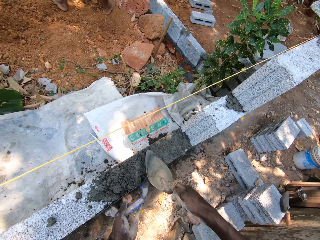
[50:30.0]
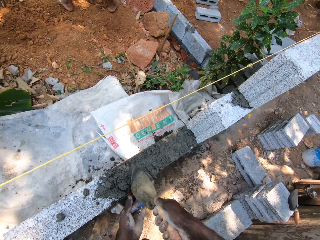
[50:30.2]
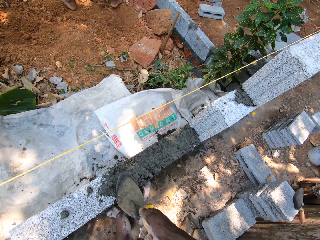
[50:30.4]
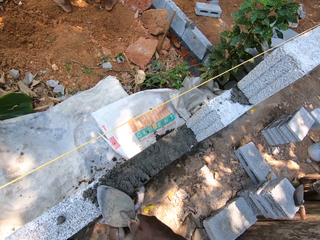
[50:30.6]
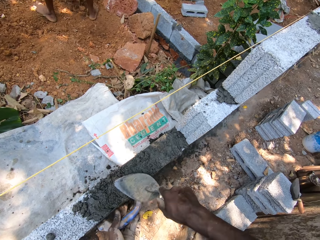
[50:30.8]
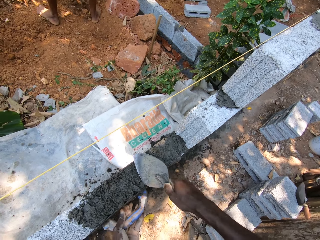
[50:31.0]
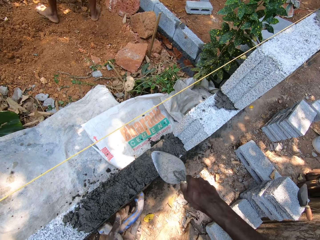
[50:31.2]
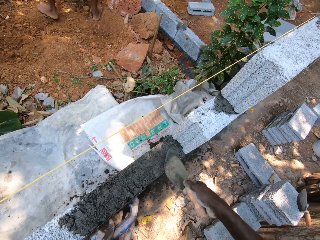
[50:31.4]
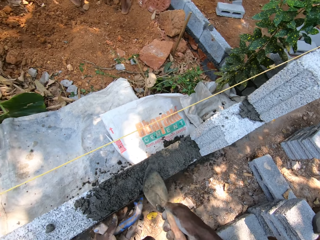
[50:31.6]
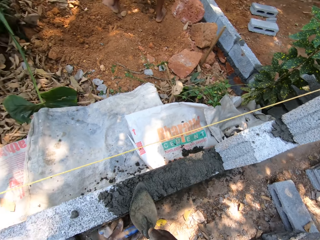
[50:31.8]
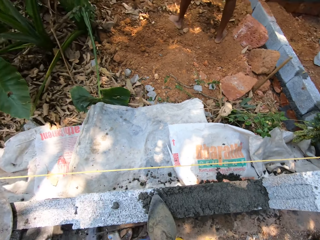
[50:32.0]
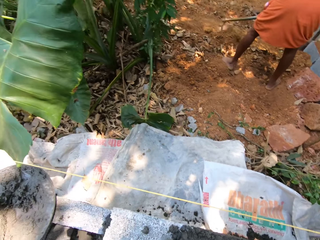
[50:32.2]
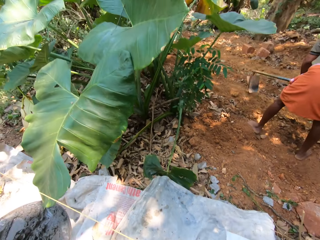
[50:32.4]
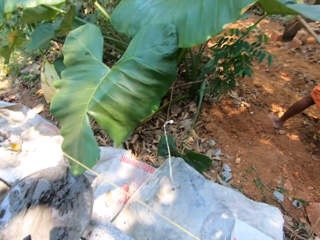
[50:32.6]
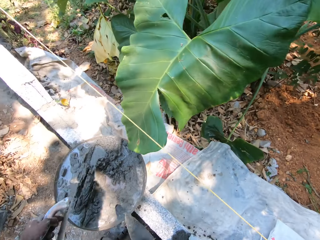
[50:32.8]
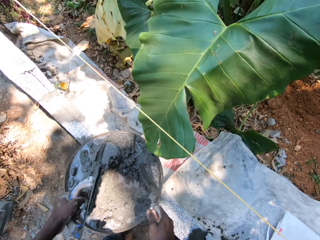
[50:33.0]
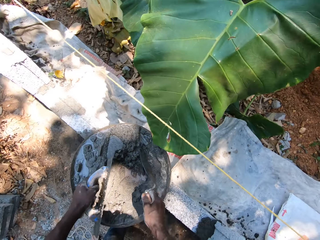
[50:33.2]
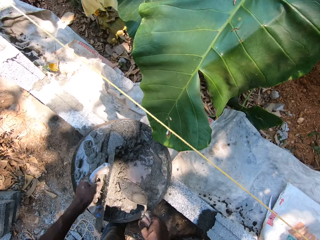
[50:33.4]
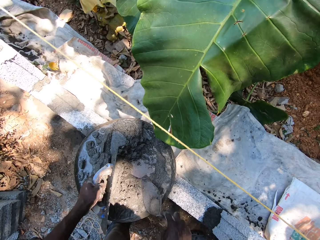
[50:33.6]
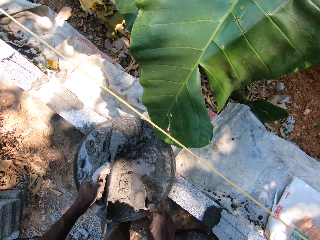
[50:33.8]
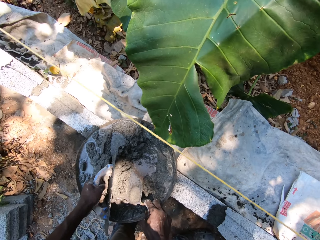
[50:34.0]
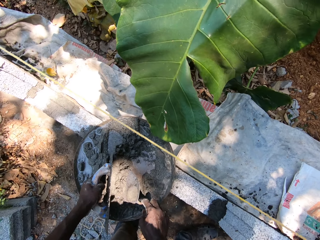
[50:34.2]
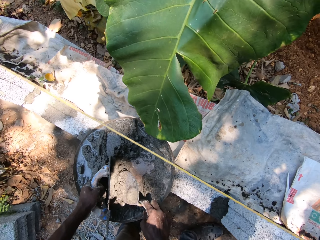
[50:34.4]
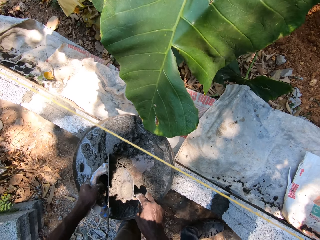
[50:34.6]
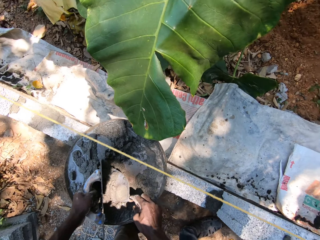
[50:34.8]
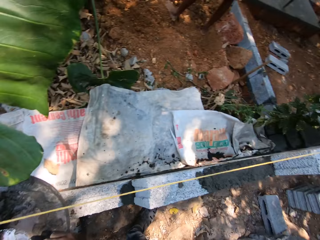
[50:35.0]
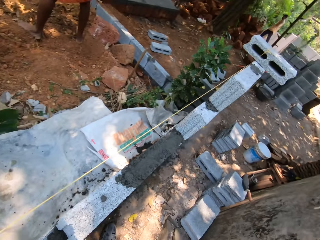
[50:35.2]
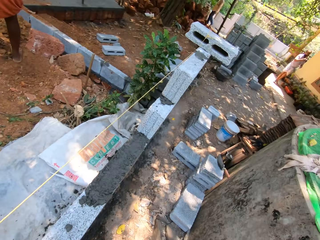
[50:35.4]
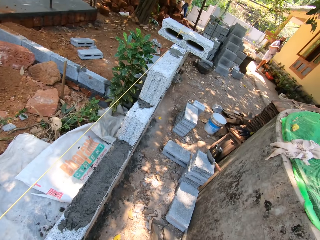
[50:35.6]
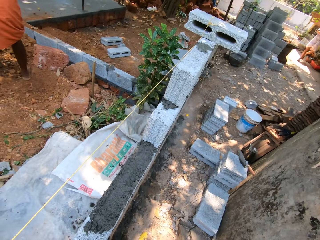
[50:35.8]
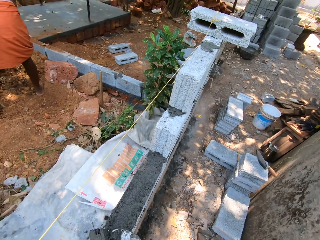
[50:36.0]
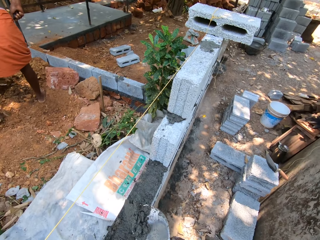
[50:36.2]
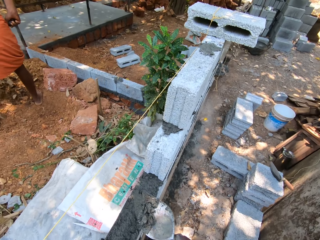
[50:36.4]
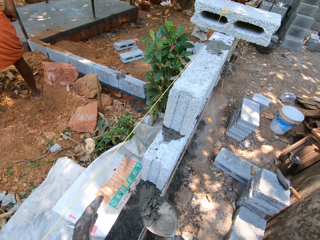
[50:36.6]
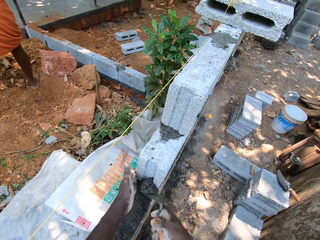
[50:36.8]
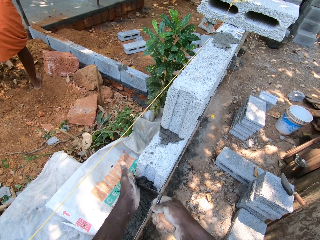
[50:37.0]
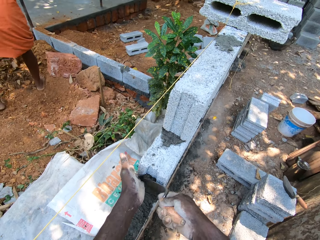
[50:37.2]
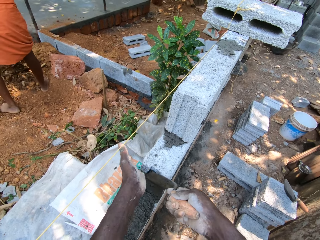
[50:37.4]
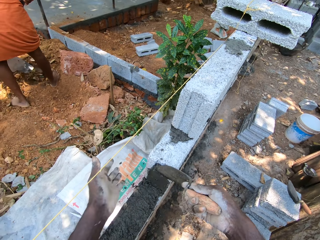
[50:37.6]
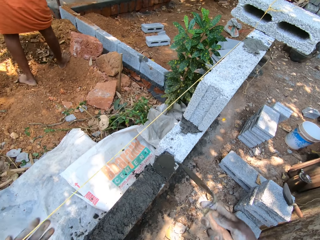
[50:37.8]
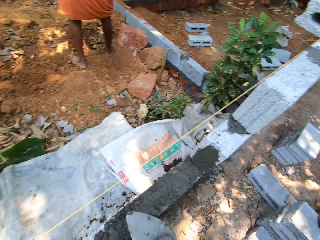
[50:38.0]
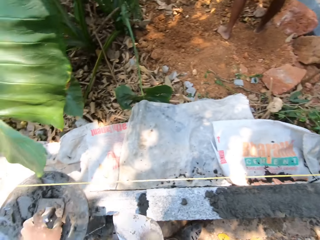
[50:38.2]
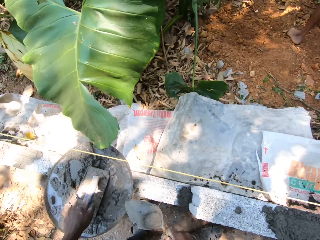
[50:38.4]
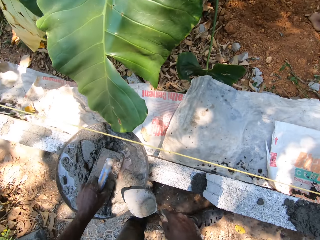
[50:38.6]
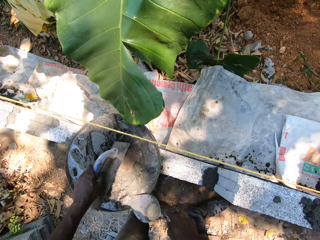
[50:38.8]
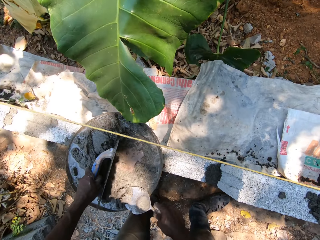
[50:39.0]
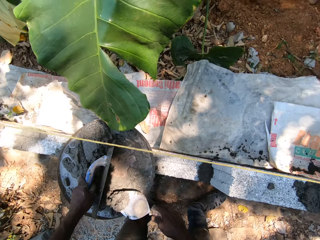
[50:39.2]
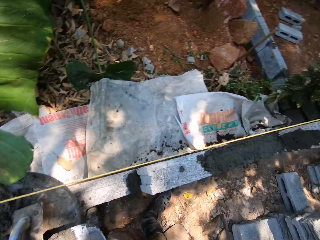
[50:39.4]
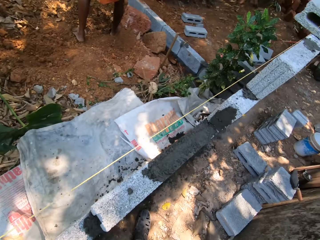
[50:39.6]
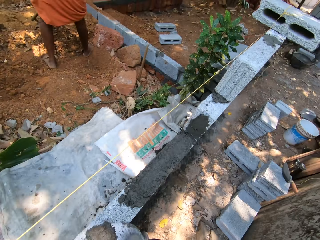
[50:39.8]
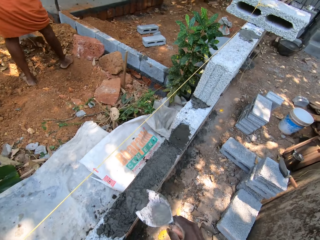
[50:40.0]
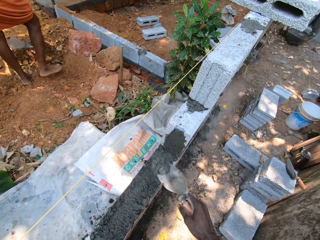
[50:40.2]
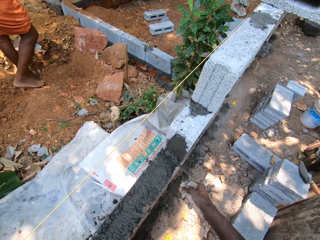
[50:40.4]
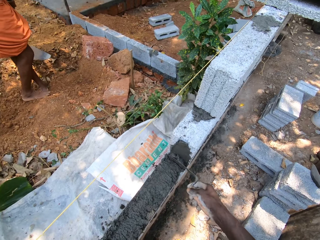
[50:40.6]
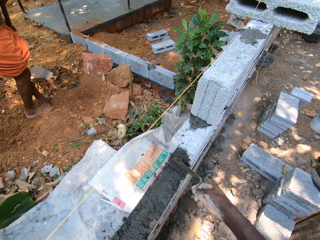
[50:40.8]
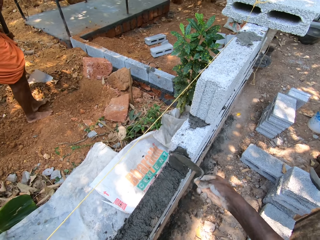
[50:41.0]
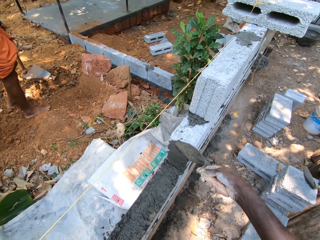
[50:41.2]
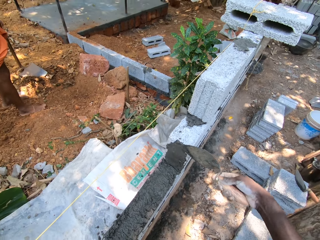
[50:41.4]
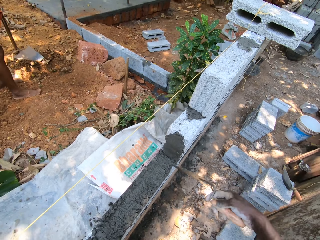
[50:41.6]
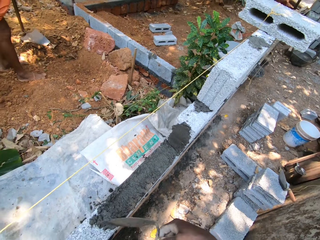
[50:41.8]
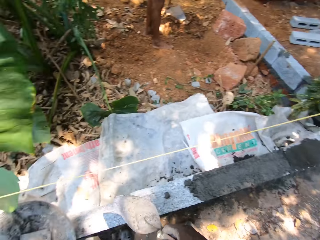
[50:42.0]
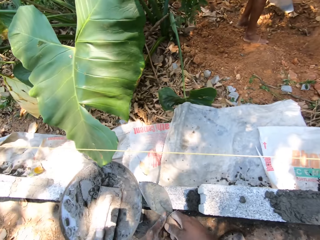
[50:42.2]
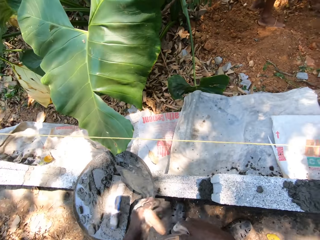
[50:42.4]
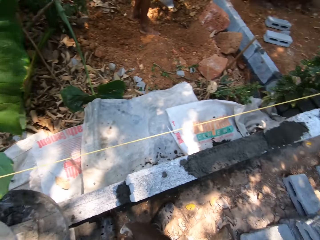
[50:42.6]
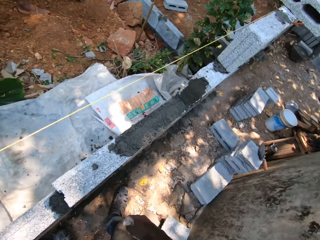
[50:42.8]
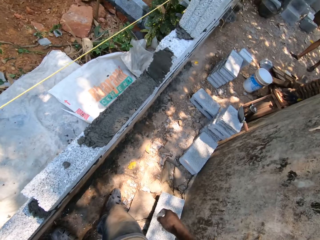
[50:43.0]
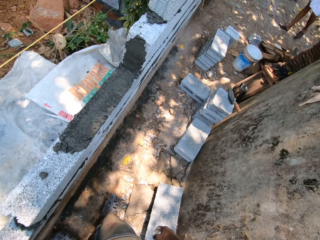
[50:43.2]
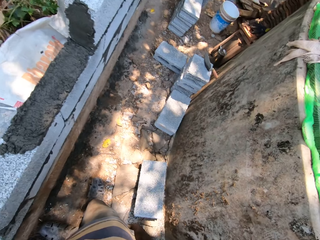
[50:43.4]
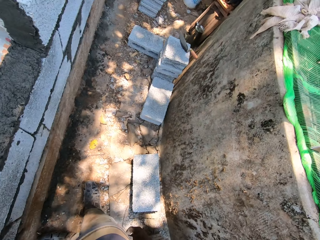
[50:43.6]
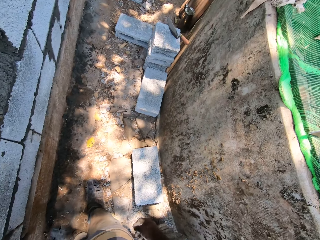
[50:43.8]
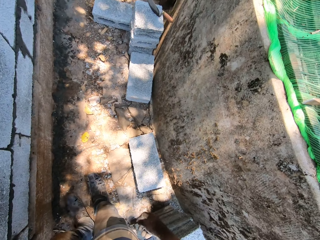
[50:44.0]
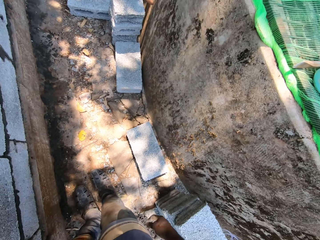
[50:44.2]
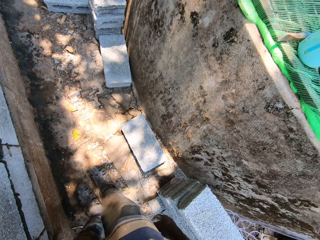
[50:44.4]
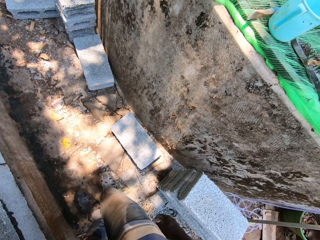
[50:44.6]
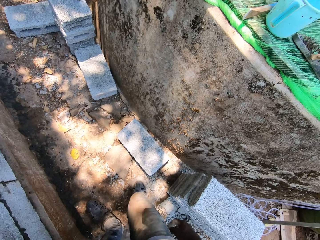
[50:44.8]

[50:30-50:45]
A man breaks the ground with a shovel in both hands. The camera wearer packs cement mortar from the pan with the scraper and plastering trowel in both hands. He interacts with the man in the building site. He plasters the blocks with the scraper in his right hand. He packs the cement mortar from the pan with the scraper and plastering trowel in both hands. He plasters the blocks with the scraper in his right hand. He drops the scraper in the pan with his right hand.

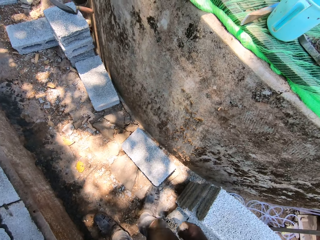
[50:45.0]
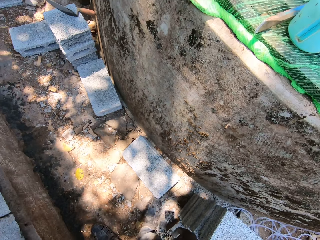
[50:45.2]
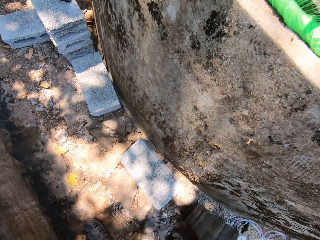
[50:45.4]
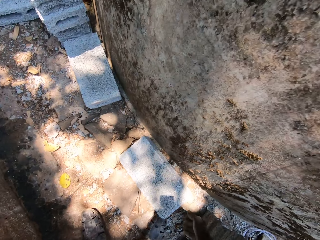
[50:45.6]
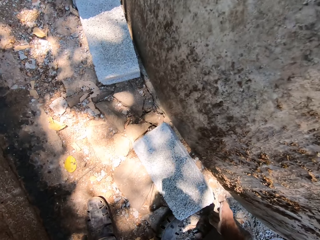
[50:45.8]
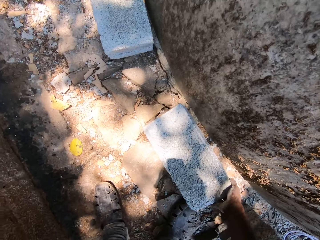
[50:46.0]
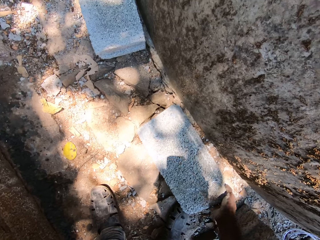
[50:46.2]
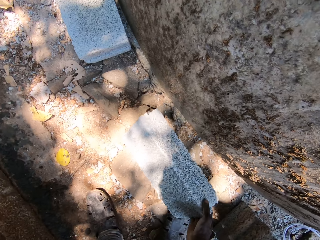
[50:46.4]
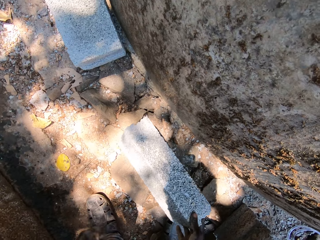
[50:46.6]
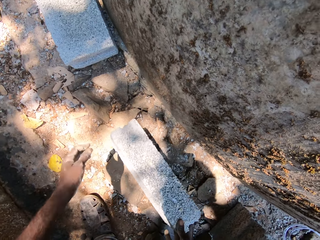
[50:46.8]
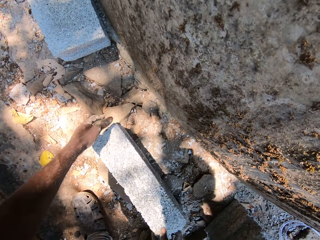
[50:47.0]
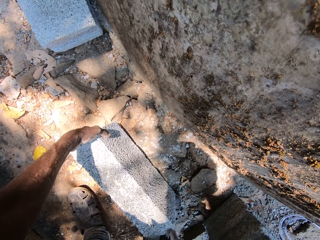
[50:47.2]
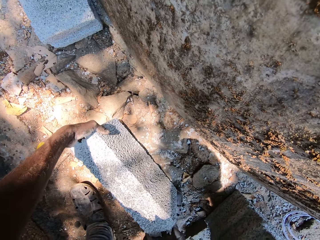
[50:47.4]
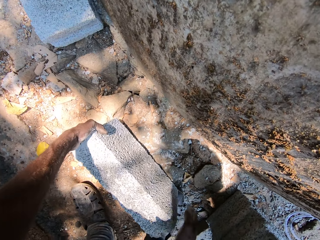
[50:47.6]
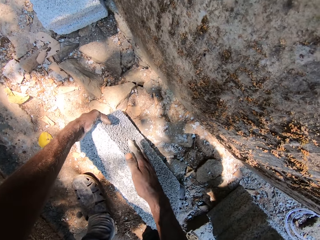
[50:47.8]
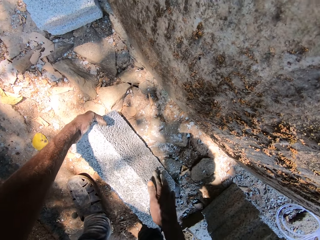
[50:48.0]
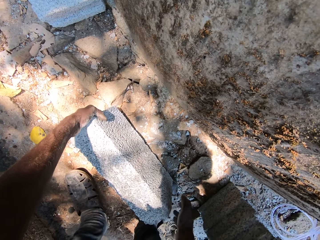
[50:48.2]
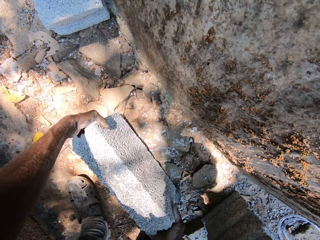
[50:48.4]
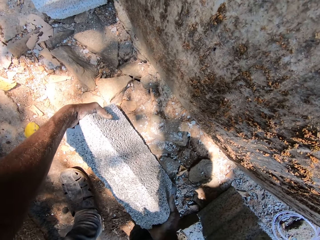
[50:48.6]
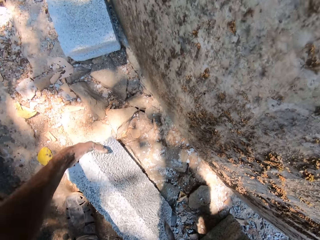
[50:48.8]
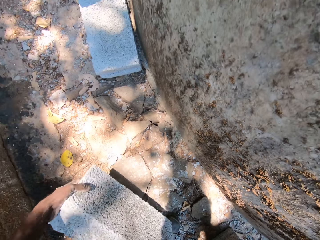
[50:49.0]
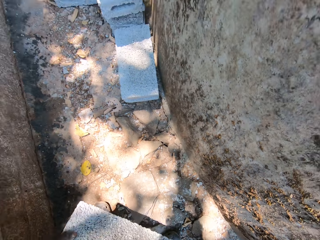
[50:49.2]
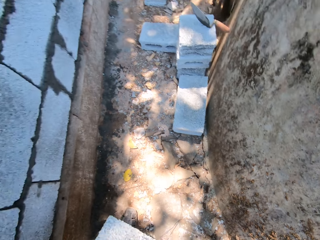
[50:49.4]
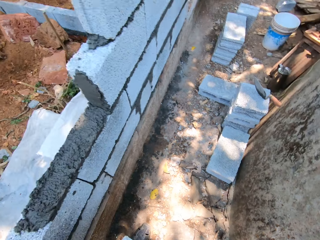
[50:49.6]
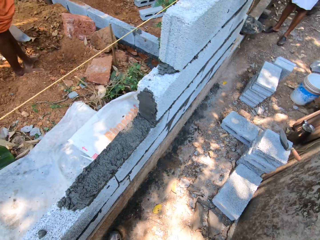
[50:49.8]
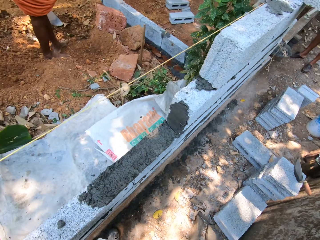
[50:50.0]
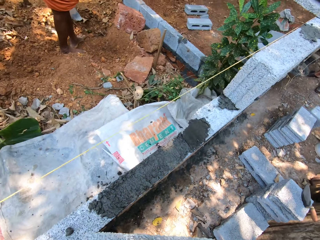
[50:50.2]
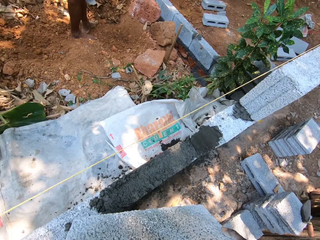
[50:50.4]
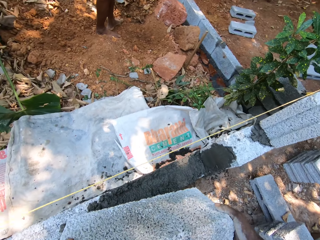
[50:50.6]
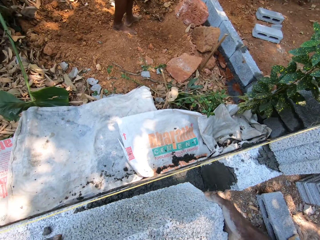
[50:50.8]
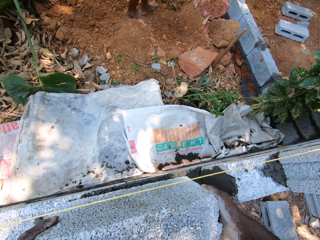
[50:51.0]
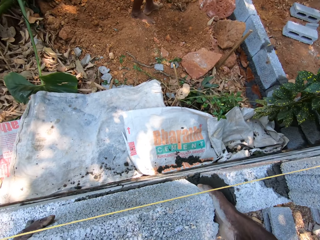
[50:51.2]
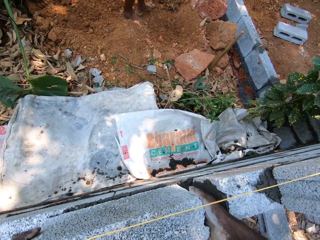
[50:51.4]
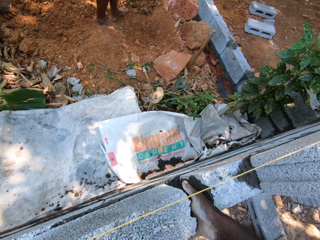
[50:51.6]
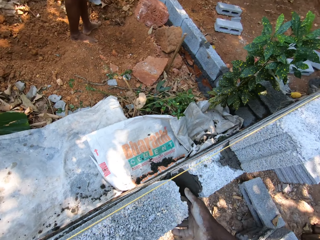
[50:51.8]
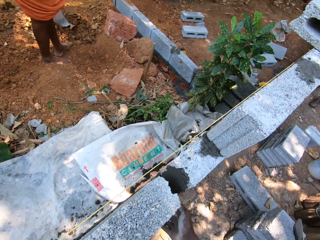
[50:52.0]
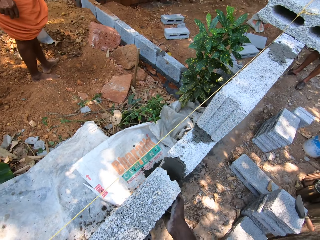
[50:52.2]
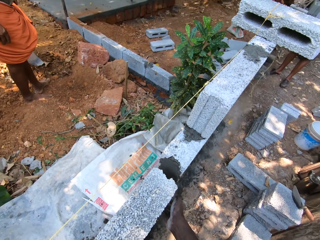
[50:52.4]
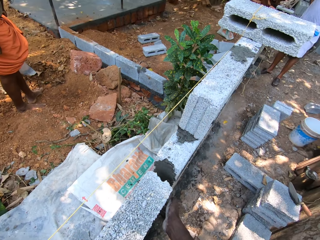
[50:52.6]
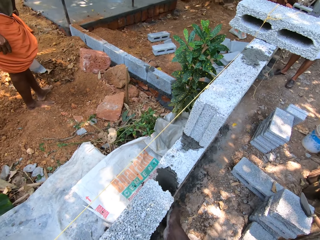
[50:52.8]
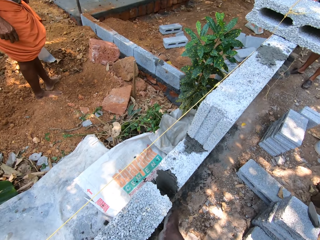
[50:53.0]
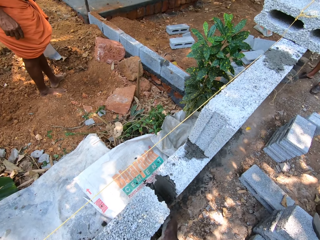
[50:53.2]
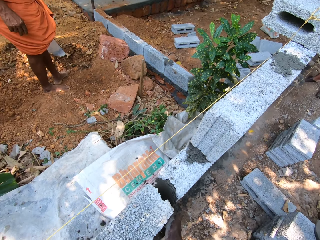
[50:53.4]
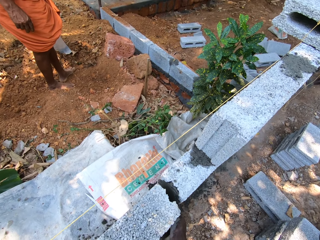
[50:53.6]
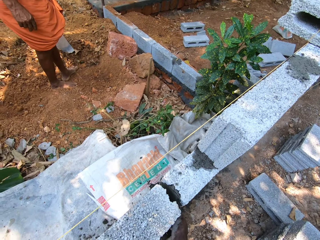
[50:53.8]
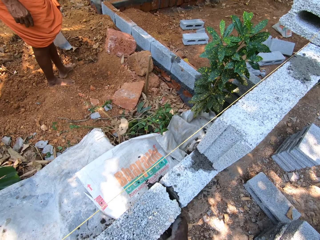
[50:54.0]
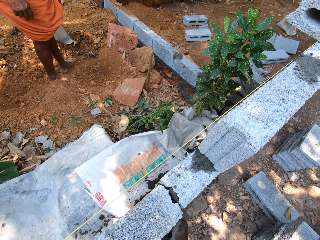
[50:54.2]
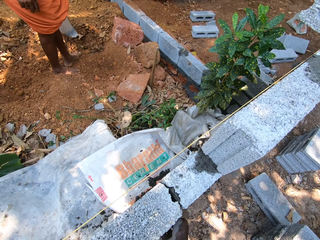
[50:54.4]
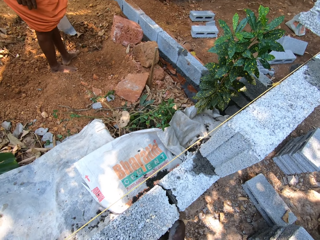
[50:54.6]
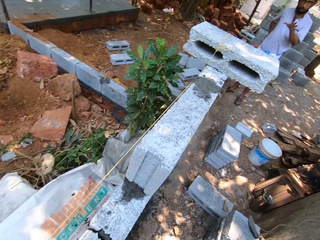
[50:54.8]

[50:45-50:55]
The camera wearer takes the brick. He turns a block on the ground with his right hand. He carries the block from the ground with both hands. He lays the block on the plaster with both hands.
